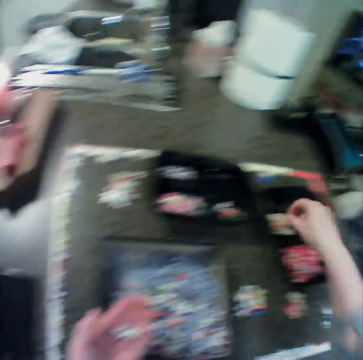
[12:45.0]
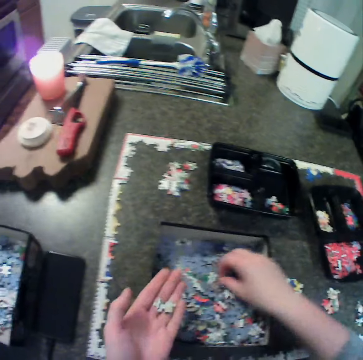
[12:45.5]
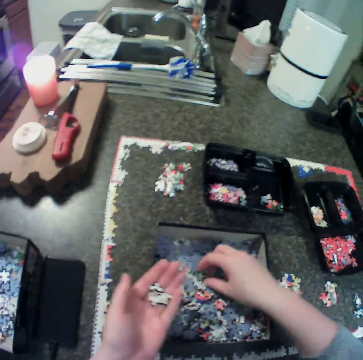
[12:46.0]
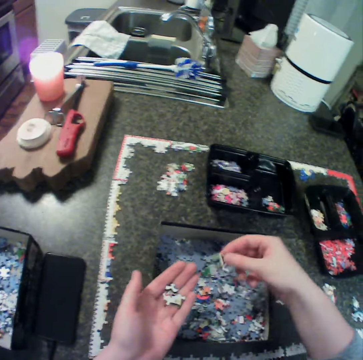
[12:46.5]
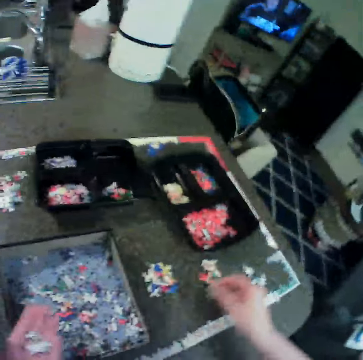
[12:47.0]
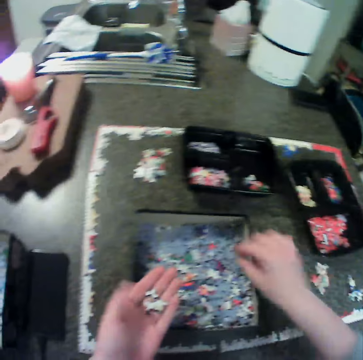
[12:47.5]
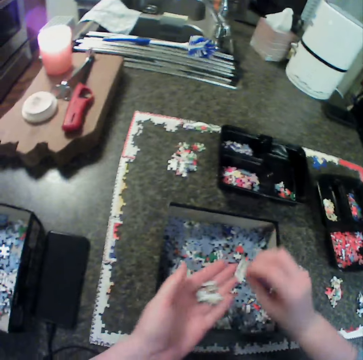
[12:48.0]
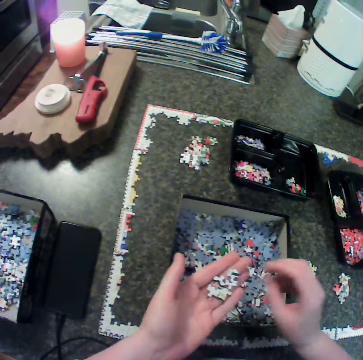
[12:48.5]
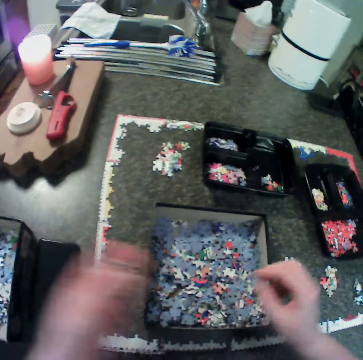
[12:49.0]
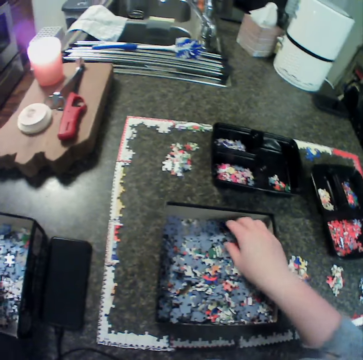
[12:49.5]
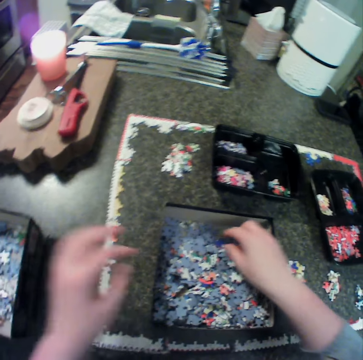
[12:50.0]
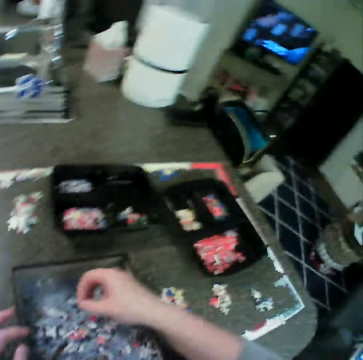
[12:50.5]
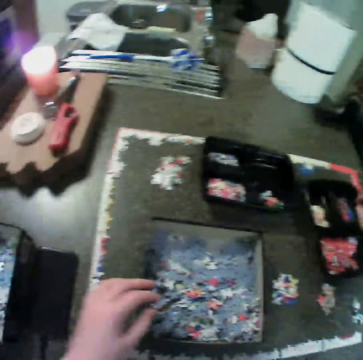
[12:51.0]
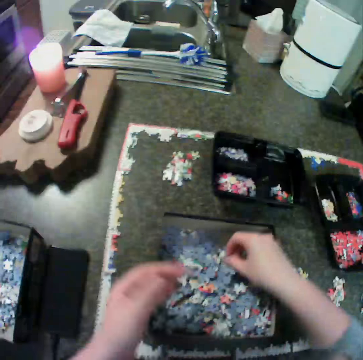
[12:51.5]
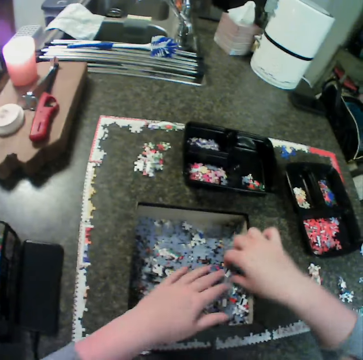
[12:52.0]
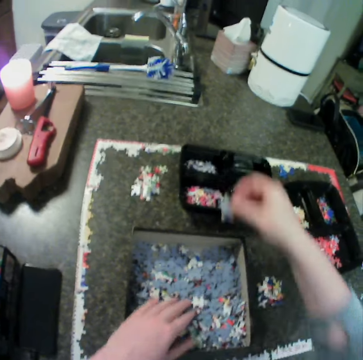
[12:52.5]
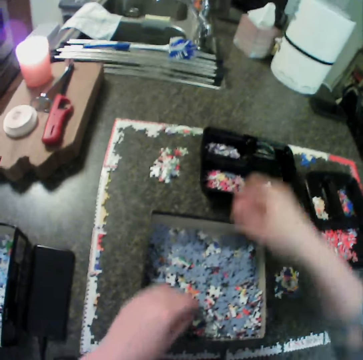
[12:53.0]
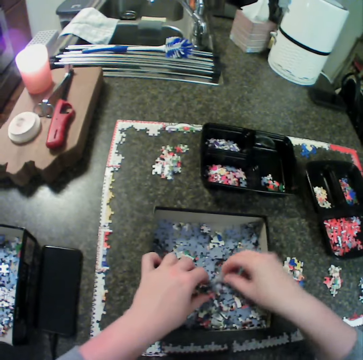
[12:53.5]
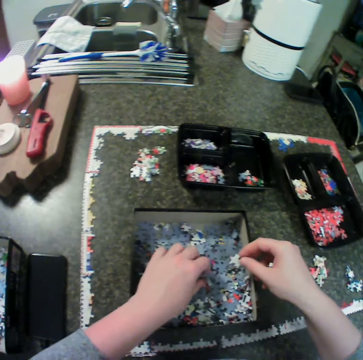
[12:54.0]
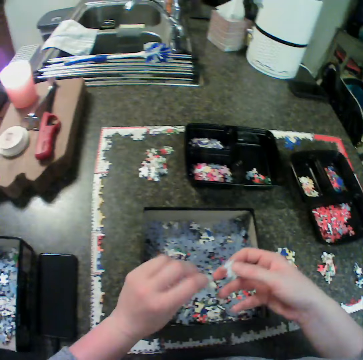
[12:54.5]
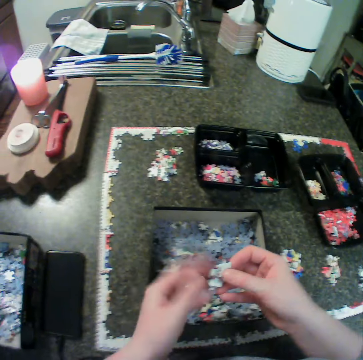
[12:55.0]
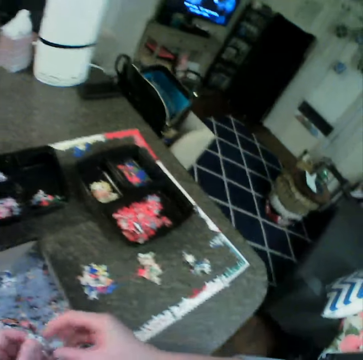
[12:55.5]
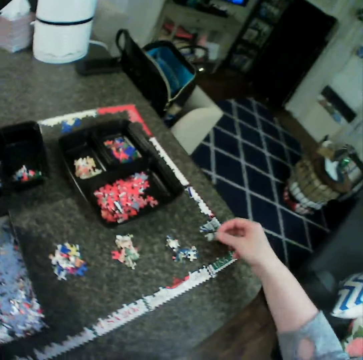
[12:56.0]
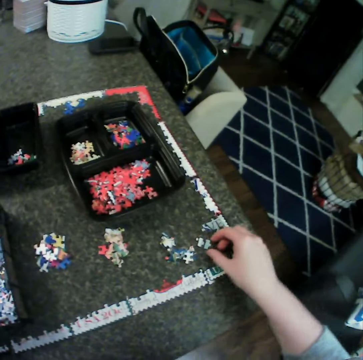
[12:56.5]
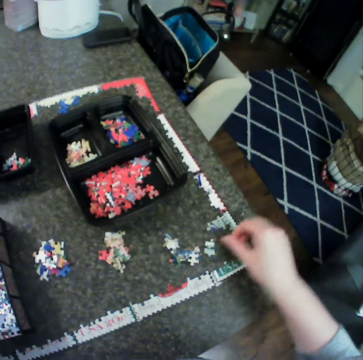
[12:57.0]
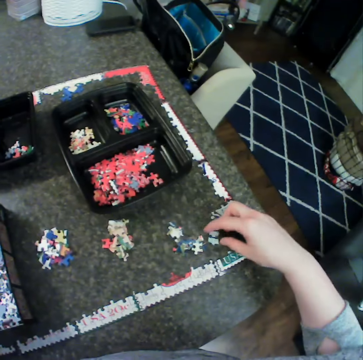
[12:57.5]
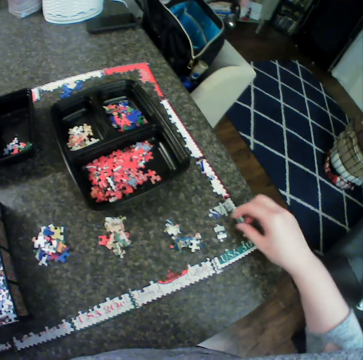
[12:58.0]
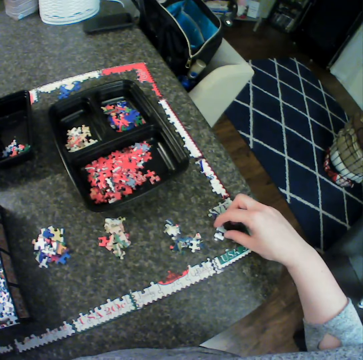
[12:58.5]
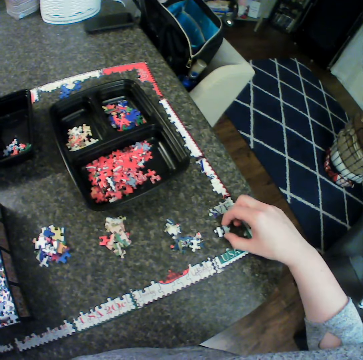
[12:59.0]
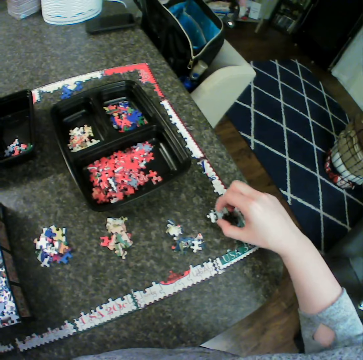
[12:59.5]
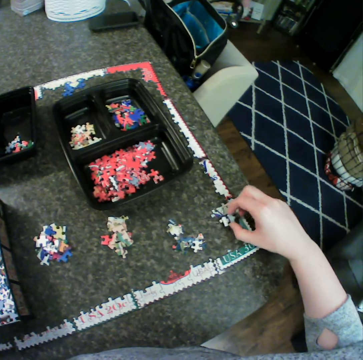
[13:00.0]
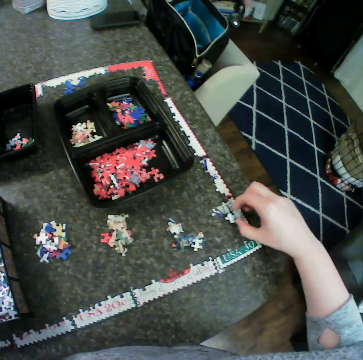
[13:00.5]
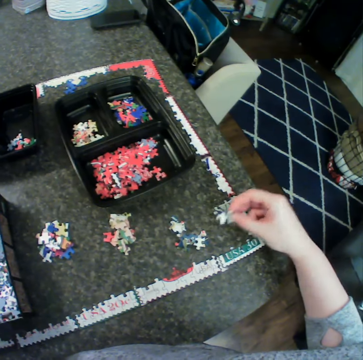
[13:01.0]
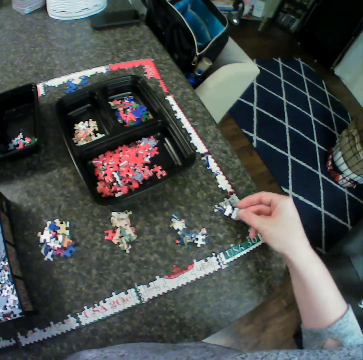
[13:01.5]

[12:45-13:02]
The camera wearer moves jigsaw pieces from the first box to the first bowl. She moves jigsaw pieces from the first box to her left hand. She moves jigsaw pieces from the first box to the table. She moves jigsaw pieces from the first box to her left hand. She drops the pieces in the second box. She picks up a puzzle. She moves jigsaw pieces from the first box to the first bowl. She picks up the puzzle. She moves jigsaw pieces from the first box to the second bowl. She picks up the puzzle. She moves jigsaw pieces from the first box to the table, and moves the jigsaw piece on the table. She arranges the puzzle.

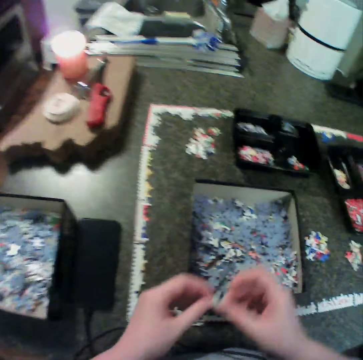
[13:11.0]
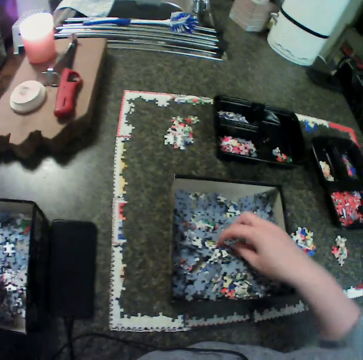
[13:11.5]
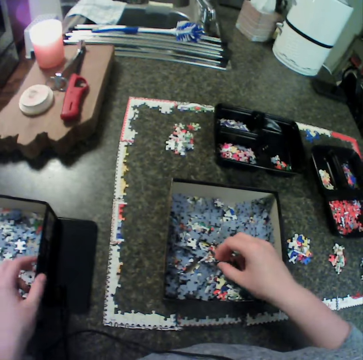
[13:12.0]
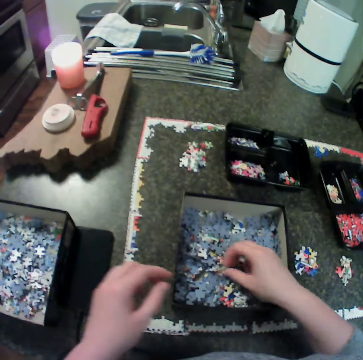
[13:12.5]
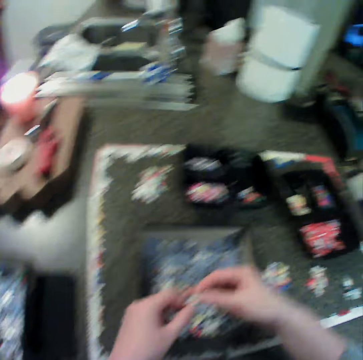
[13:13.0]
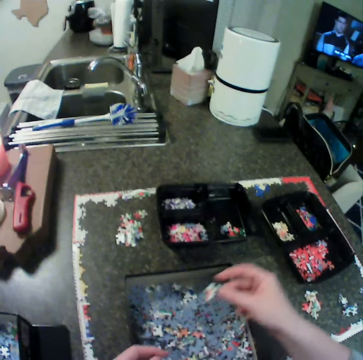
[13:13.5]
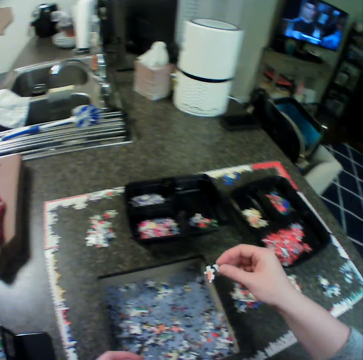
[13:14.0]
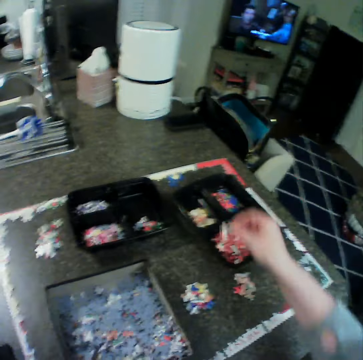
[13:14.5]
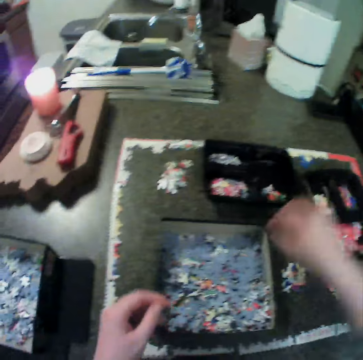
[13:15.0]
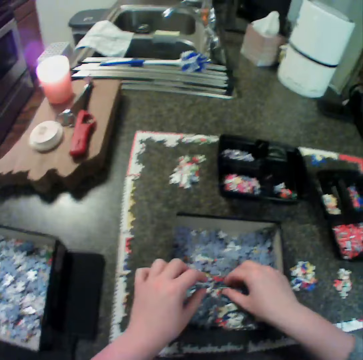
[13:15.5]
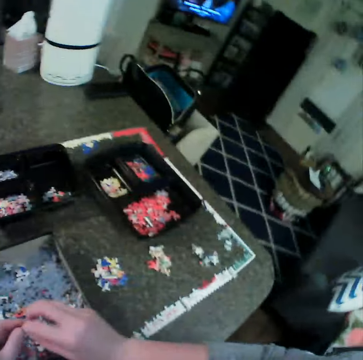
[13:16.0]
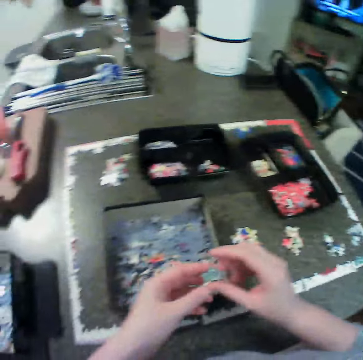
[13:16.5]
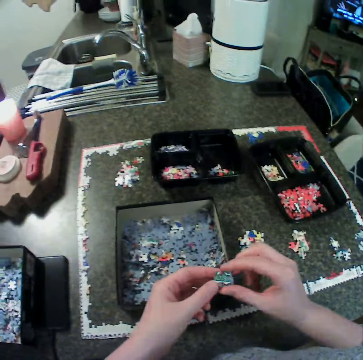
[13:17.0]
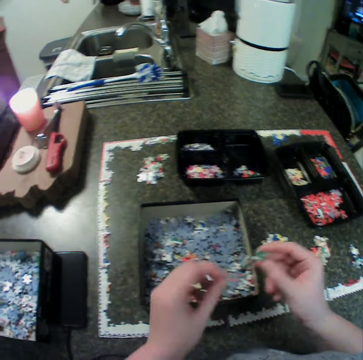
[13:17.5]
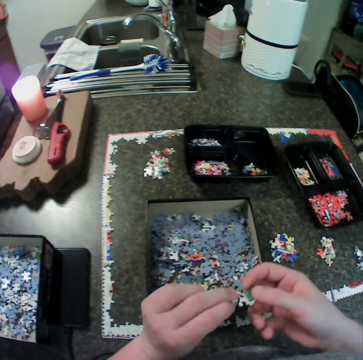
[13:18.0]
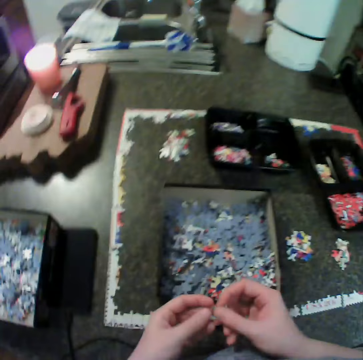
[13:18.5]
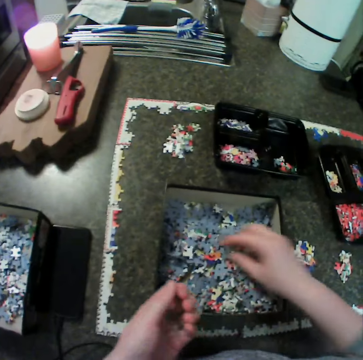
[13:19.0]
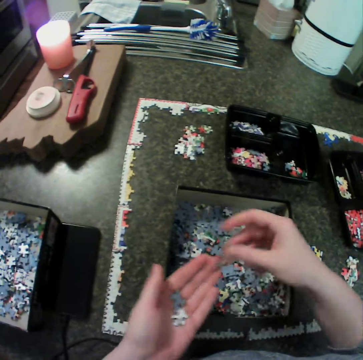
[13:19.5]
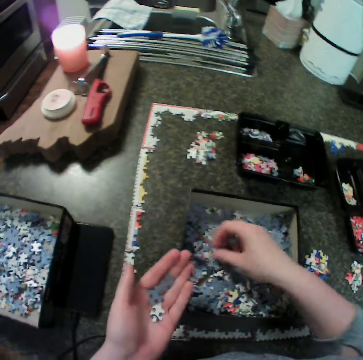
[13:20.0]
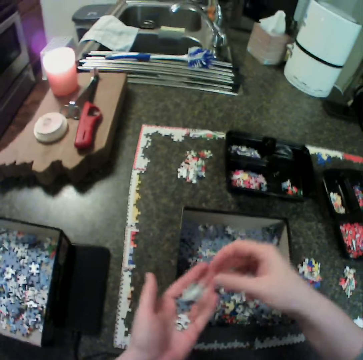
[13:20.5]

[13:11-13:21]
The camera wearer moves jigsaw pieces from the first box to the second box. She picks up a puzzle. She moves jigsaw pieces from the first box to the first bowl. She picks up the puzzle. She moves jigsaw pieces from the first box to her left hand.

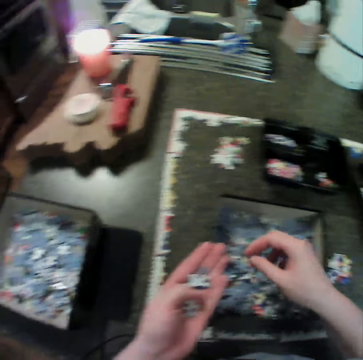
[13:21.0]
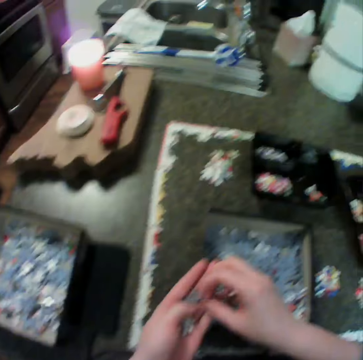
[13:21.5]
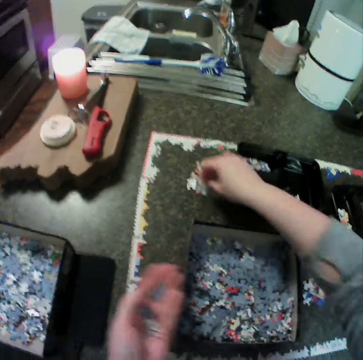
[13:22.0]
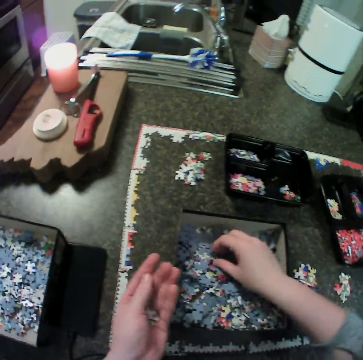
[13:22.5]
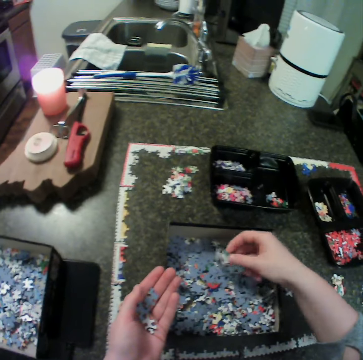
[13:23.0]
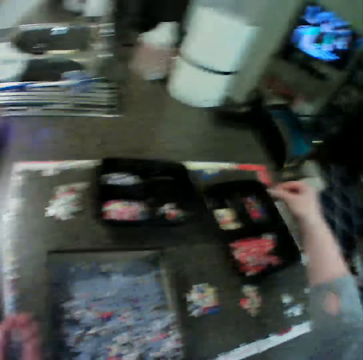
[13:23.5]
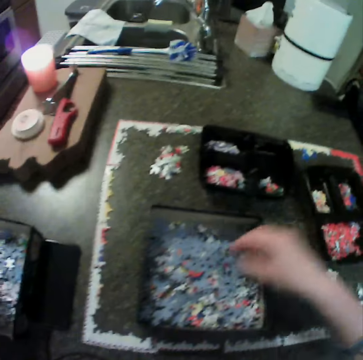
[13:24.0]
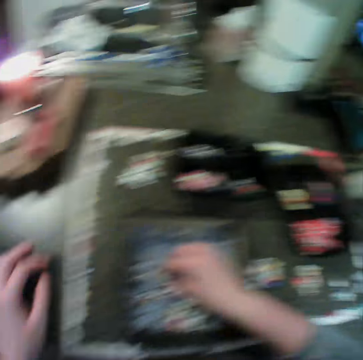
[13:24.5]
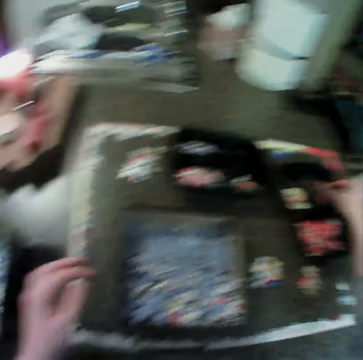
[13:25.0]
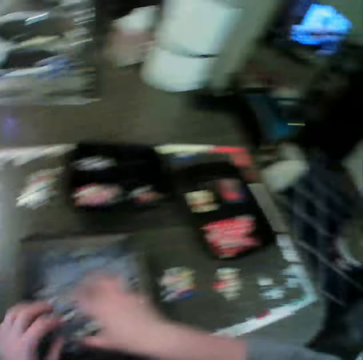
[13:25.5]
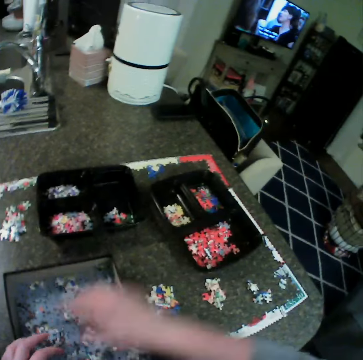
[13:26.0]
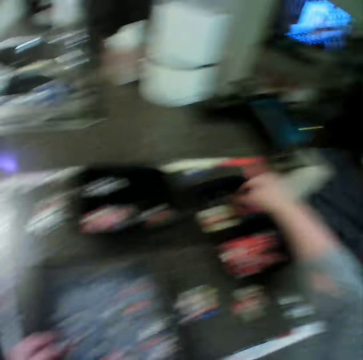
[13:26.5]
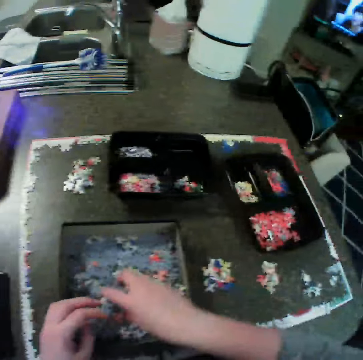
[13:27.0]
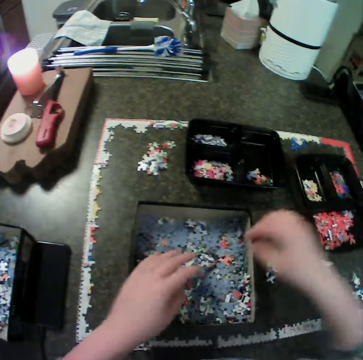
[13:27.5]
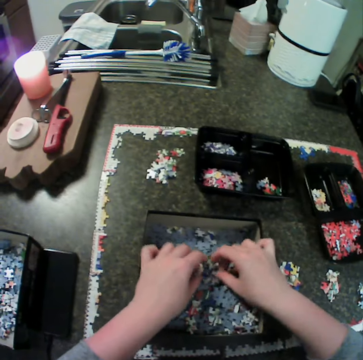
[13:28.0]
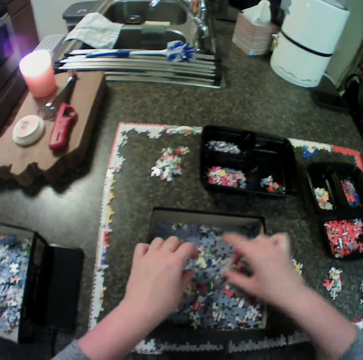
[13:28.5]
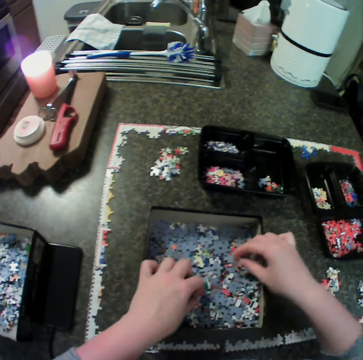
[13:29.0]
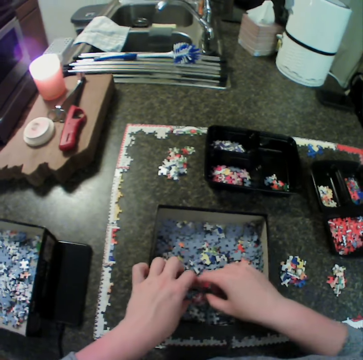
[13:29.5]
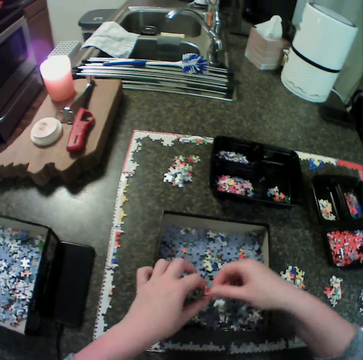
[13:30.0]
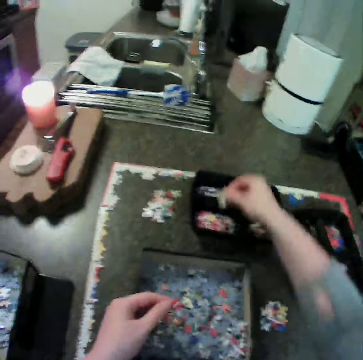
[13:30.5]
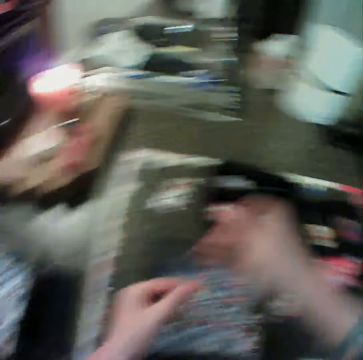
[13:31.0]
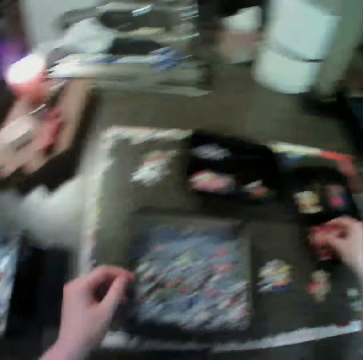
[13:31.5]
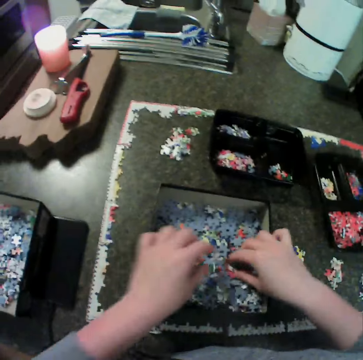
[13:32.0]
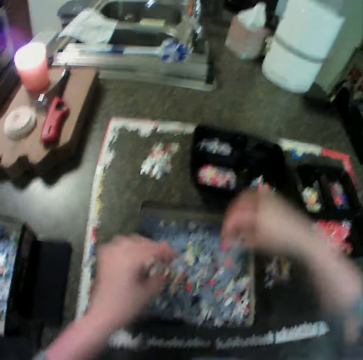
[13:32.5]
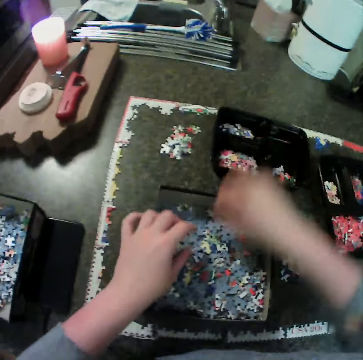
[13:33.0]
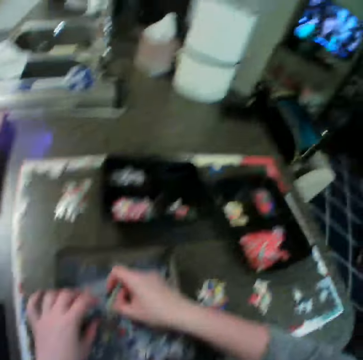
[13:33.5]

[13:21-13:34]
The camera wearer moves a jigsaw piece from her left hand to the table. She picks up a puzzle. She moves jigsaw pieces from the first box to the first bowl. She moves jigsaw pieces from the first box to the second box. She picks up the puzzle. She moves jigsaw pieces from the first box to the first bowl. She picks up the puzzle, drops the puzzle in a box, and picks up the puzzle. She moves jigsaw pieces from the first box to the second bowl. She moves jigsaw pieces from the first box to the first bowl. She picks up the puzzle. She moves jigsaw pieces from the first box to the second bowl.
